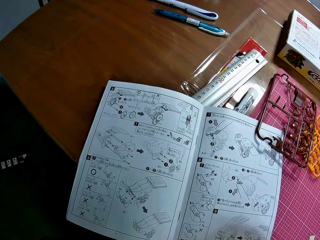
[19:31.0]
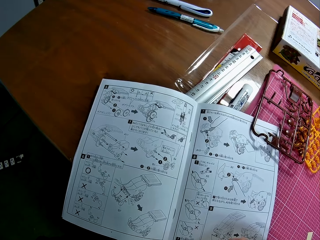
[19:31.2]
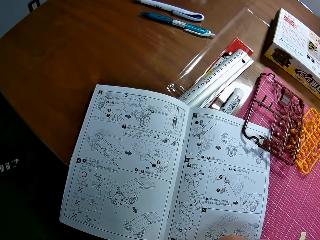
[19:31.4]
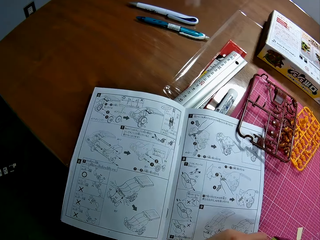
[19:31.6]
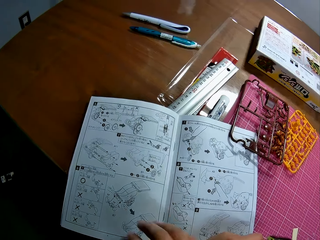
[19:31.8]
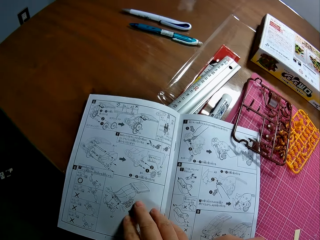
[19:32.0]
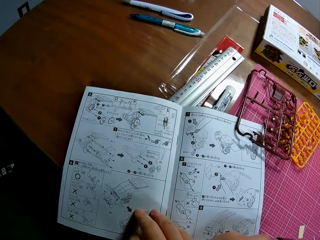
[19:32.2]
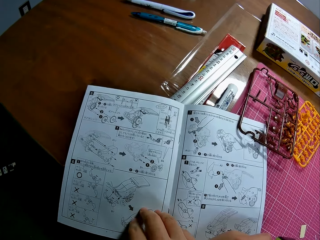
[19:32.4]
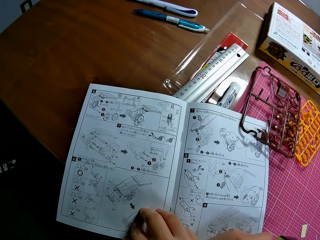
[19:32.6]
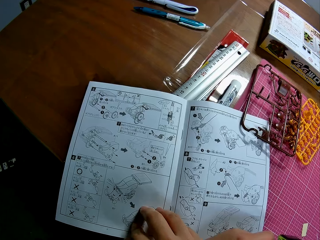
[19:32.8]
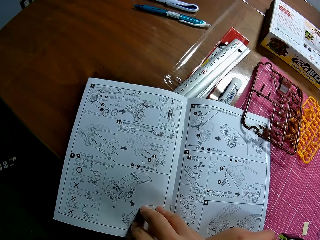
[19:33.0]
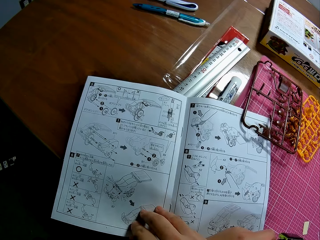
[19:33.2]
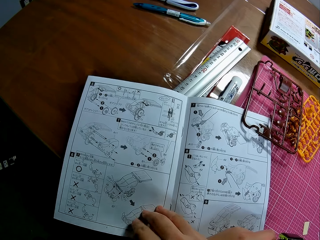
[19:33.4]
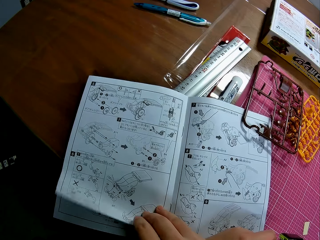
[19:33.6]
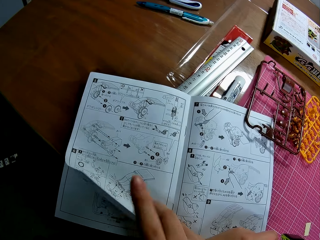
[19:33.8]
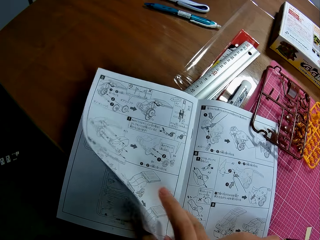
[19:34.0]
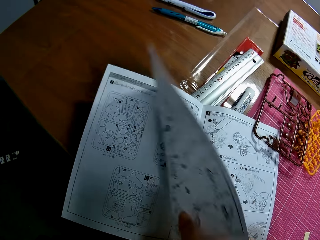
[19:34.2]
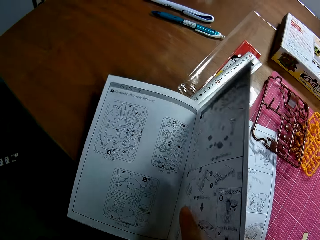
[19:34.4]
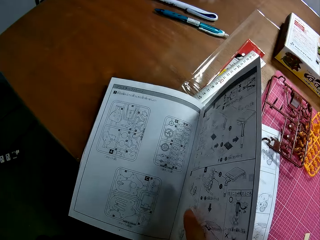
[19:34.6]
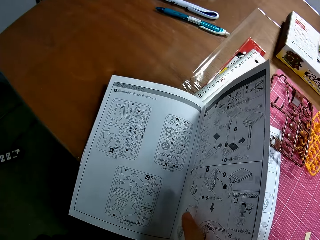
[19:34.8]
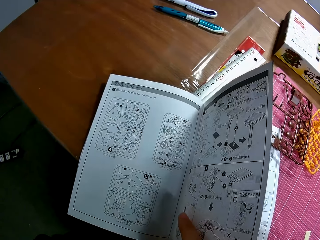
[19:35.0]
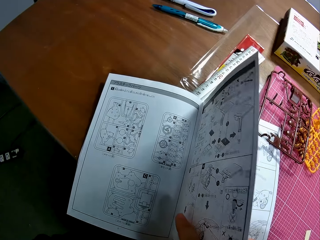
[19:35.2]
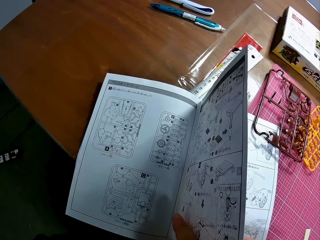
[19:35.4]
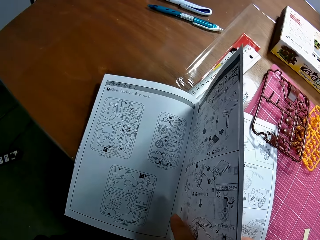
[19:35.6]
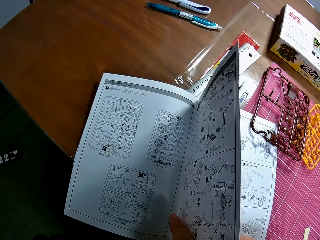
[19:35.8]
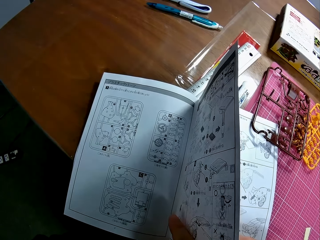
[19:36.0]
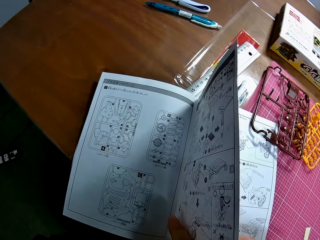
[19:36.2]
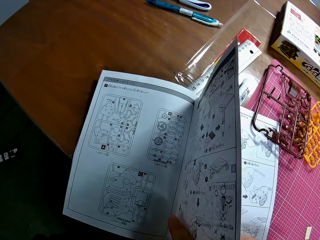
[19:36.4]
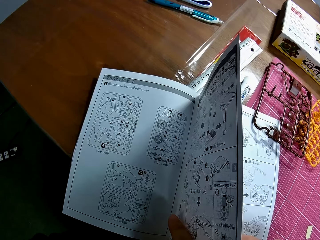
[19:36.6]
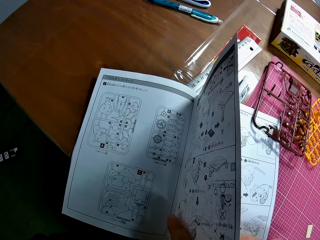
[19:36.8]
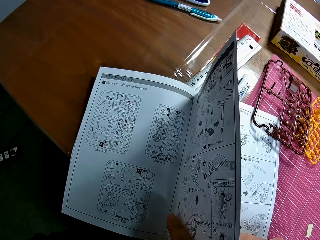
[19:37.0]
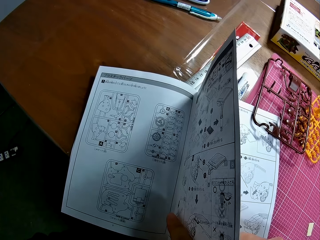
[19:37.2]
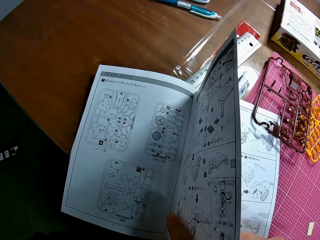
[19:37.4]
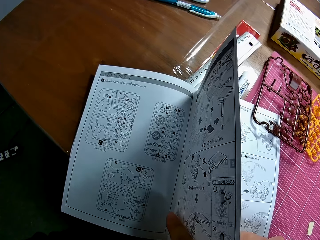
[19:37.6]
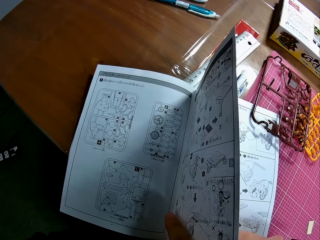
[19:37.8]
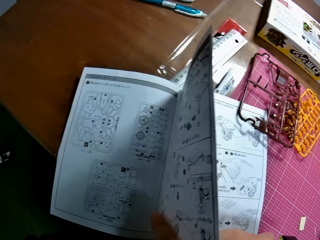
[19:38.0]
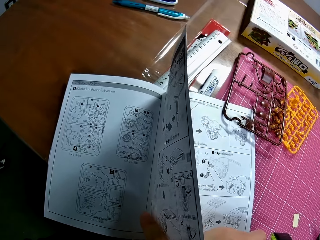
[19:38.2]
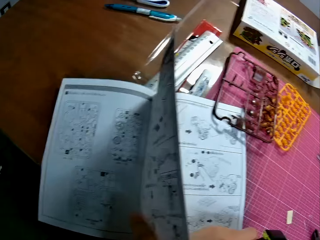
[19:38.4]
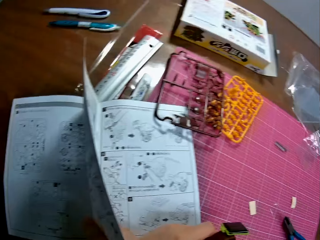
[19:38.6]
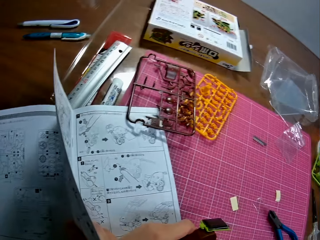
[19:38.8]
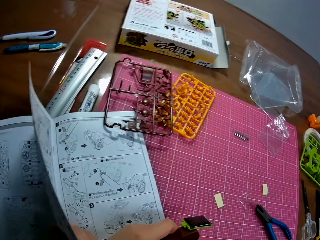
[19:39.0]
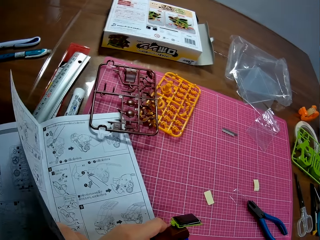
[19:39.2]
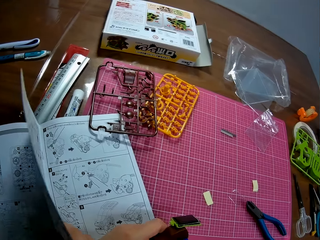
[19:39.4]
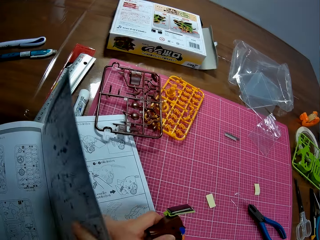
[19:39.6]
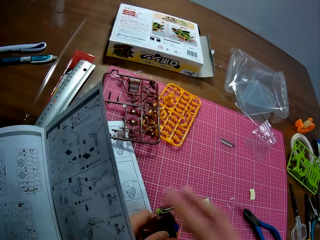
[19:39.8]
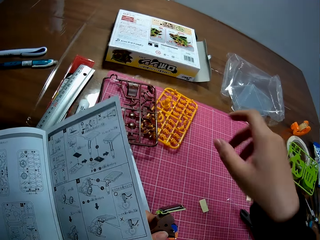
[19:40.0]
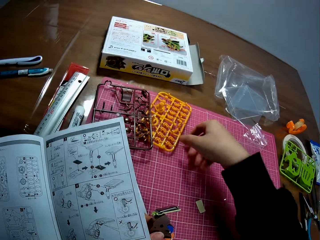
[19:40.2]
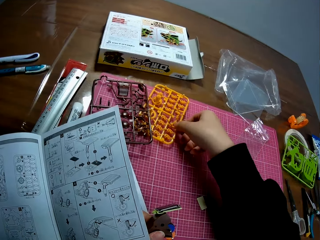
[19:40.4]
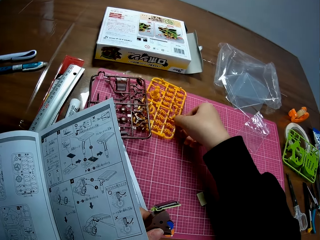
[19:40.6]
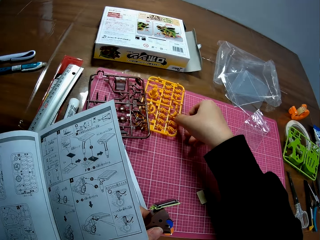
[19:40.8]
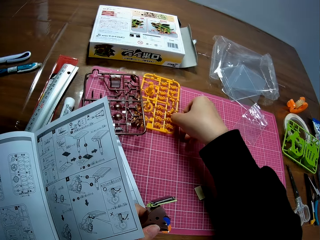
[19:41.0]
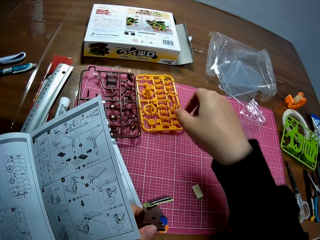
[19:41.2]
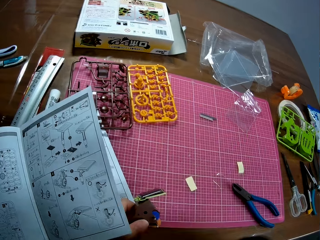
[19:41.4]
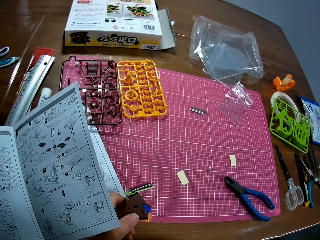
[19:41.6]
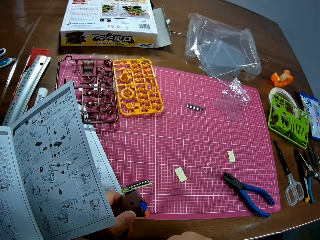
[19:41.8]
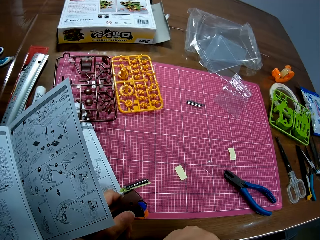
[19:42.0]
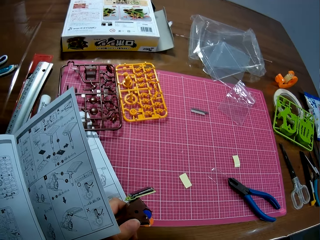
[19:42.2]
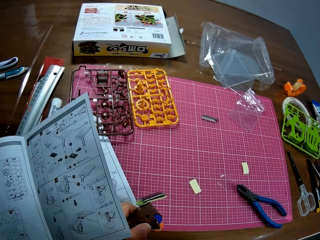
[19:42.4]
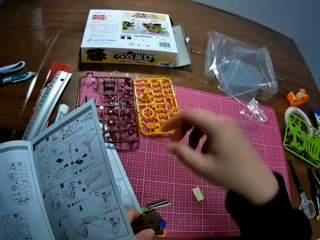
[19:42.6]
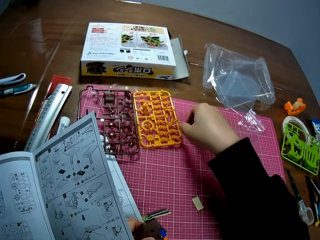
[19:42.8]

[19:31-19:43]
The camera wearer touches the instruction manual or sketch book with his right hand. He opens another page of the instruction manual halfway. He looks at the sketch book. He touches a yellow model sheet with his right hand.

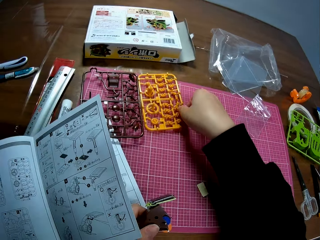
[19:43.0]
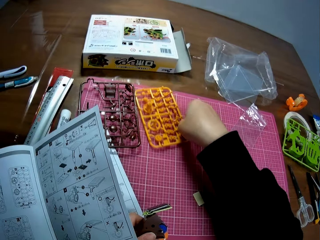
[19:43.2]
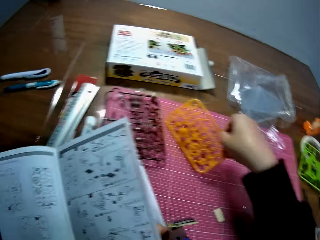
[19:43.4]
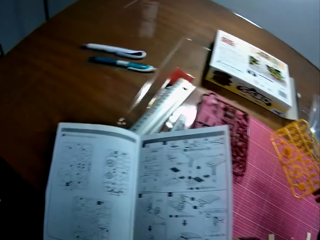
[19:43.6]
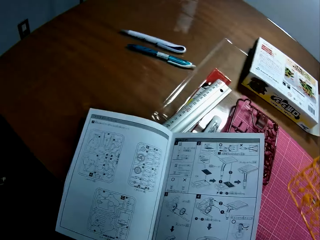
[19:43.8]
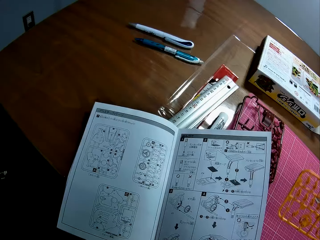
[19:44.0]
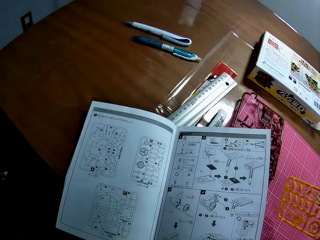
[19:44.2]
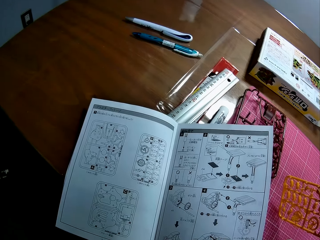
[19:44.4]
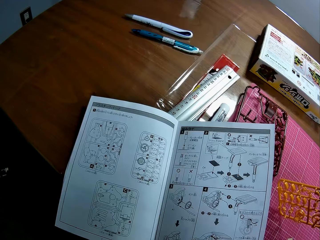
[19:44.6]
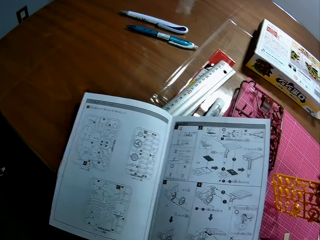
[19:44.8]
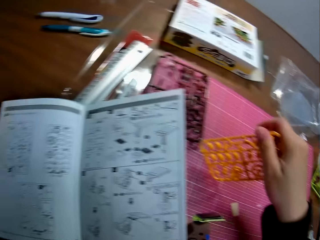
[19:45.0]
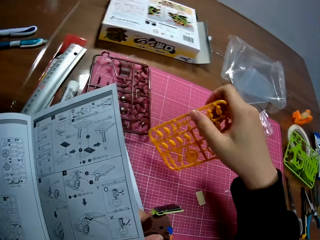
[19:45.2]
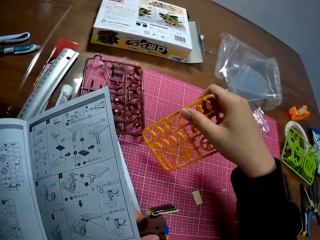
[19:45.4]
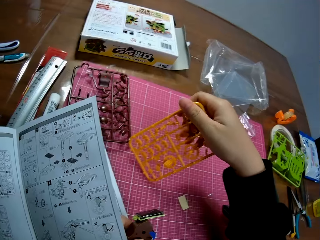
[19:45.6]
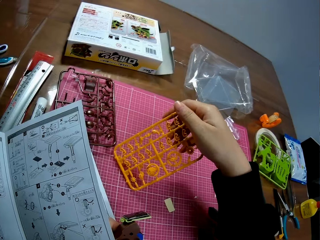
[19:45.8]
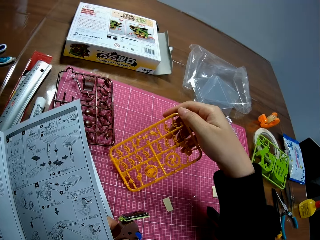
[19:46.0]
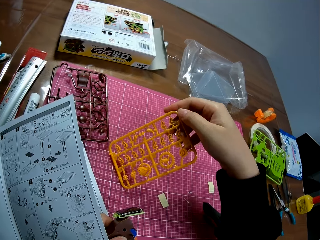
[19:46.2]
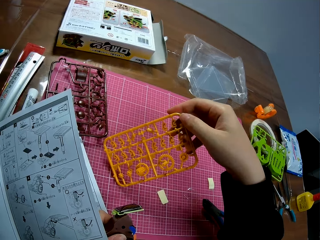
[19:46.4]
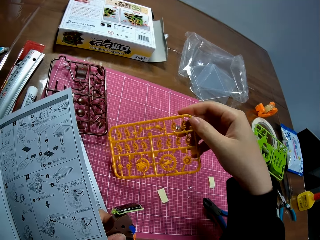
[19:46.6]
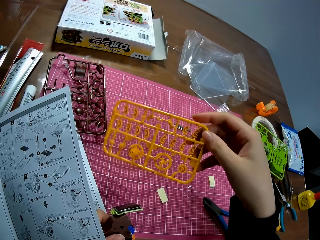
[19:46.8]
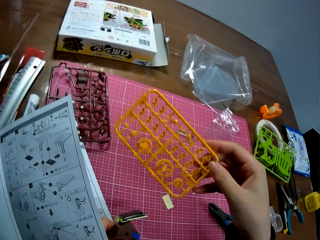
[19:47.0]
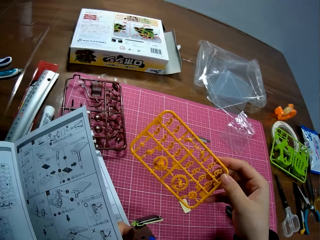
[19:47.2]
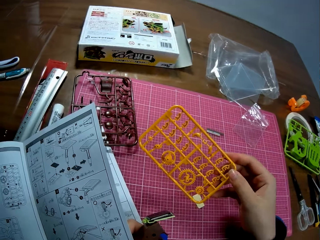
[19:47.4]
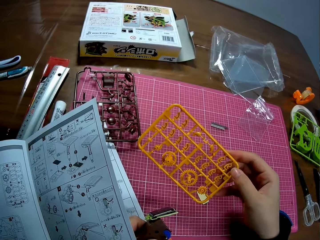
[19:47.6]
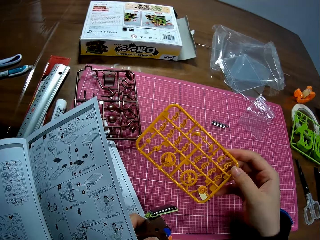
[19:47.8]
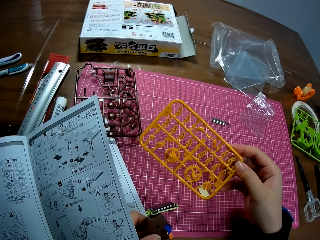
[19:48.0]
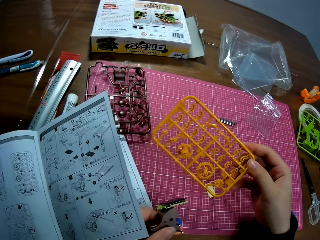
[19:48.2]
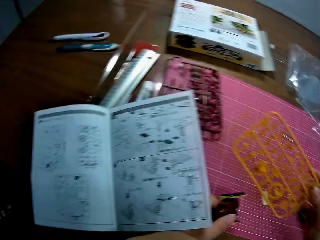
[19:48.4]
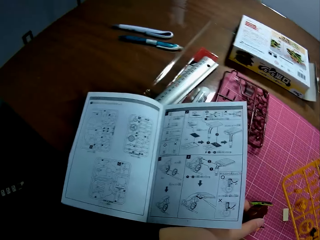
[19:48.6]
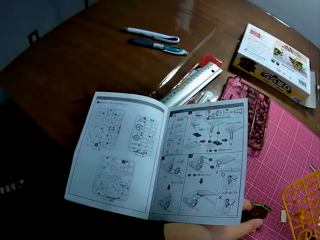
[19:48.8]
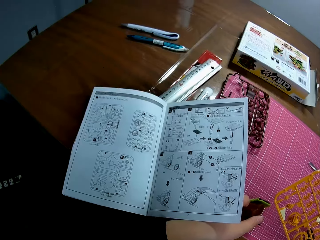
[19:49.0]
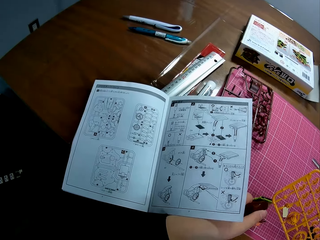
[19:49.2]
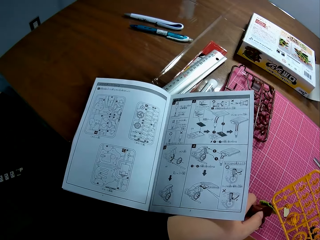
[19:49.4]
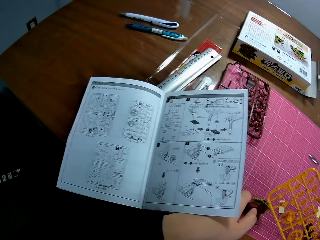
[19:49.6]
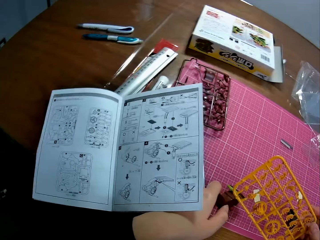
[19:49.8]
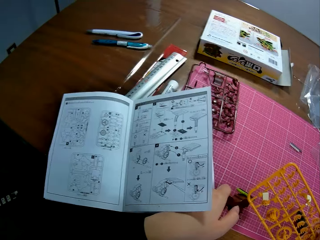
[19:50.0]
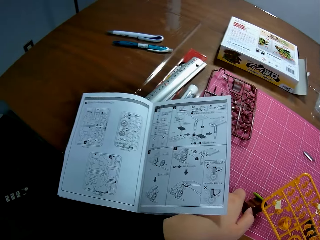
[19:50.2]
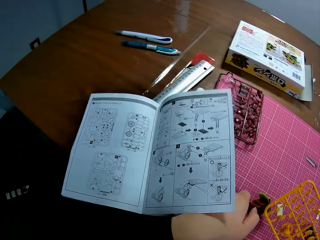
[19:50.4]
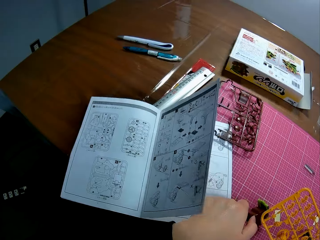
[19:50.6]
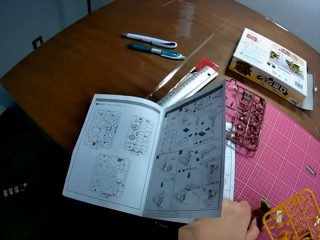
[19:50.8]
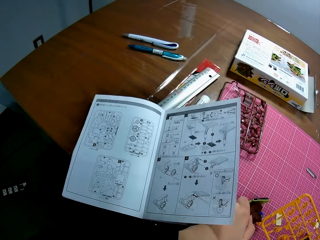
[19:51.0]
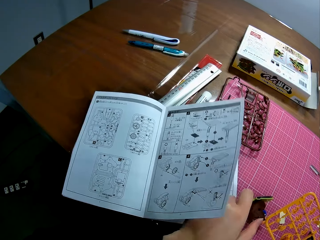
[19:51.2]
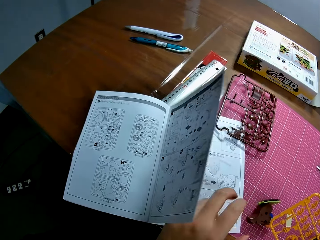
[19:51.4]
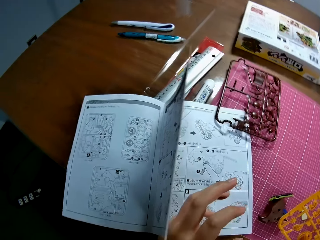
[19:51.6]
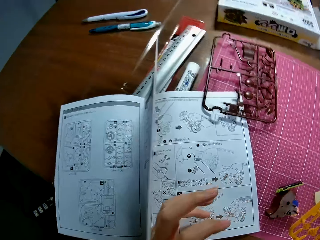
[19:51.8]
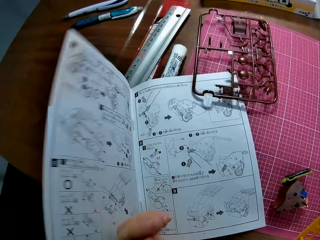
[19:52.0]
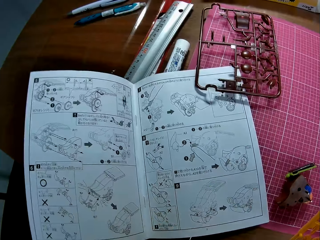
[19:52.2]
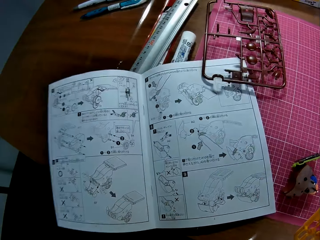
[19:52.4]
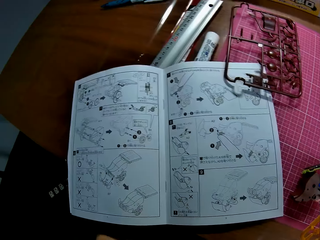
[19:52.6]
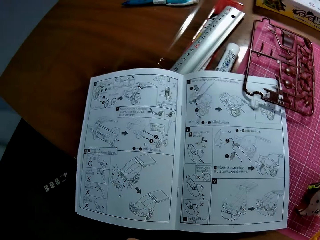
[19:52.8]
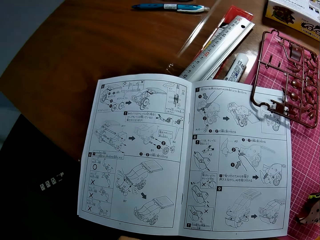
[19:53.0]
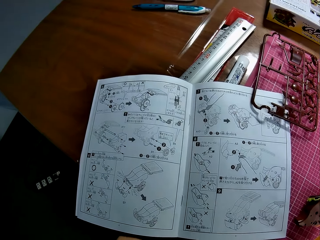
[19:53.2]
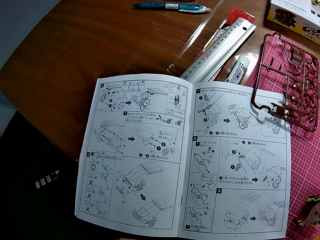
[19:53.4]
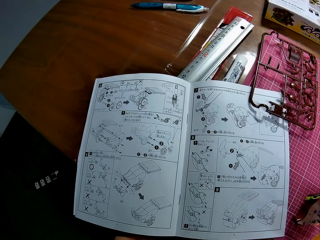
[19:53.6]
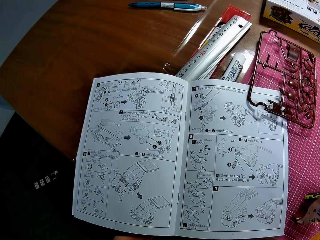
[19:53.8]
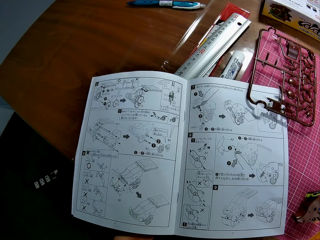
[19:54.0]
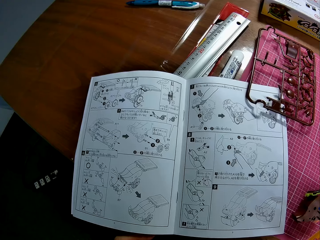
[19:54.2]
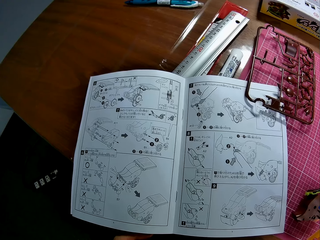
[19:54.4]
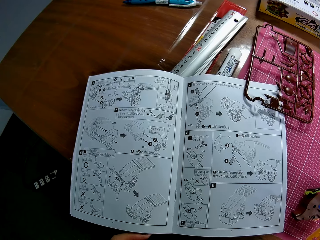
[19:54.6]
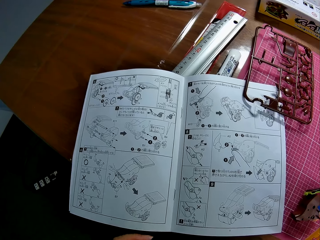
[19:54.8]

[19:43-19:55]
The camera wearer picks up the yellow model sheet from the pink sheet on the table. He looks towards the instruction manual or sketch book on the table briefly. He touches the pink sheet with the yellow model sheet on the table. He turns the yellow model sheet briefly with his right hand. He looks towards the instruction manual on the table. He drops the mechanical model on the pink sheet on the table. He opens the instruction manual back to the previous page. He looks at the sketch book.
